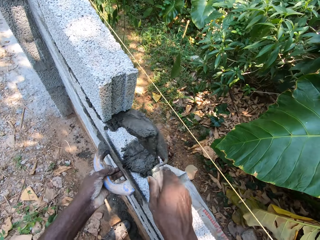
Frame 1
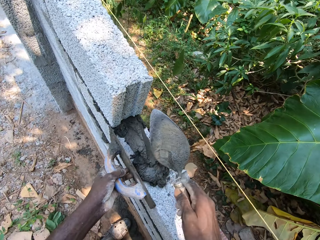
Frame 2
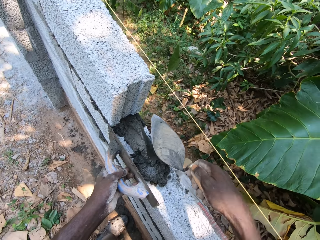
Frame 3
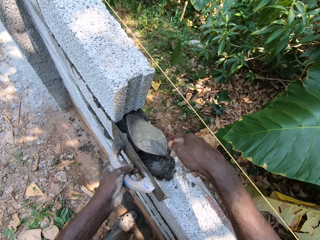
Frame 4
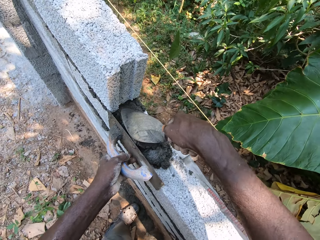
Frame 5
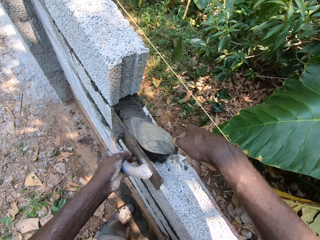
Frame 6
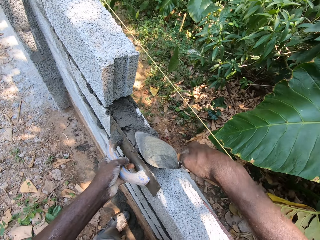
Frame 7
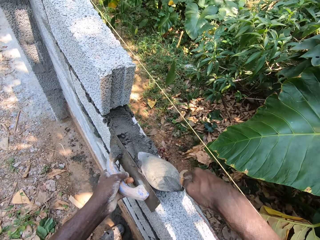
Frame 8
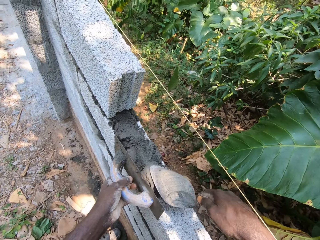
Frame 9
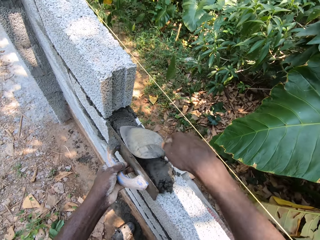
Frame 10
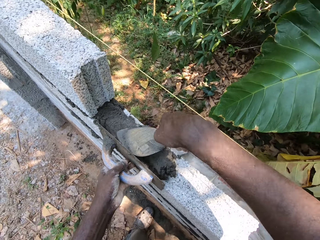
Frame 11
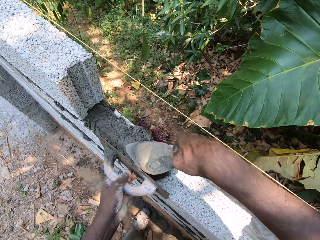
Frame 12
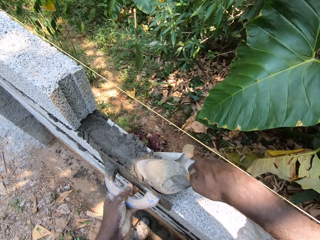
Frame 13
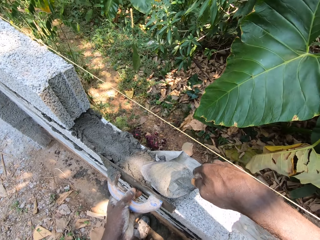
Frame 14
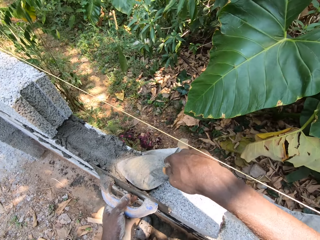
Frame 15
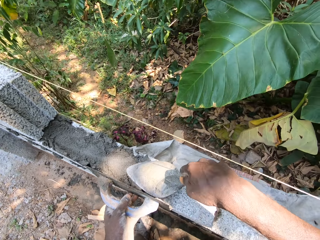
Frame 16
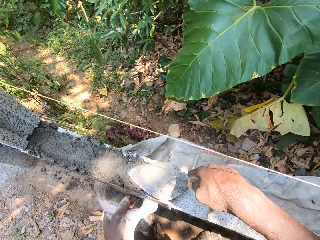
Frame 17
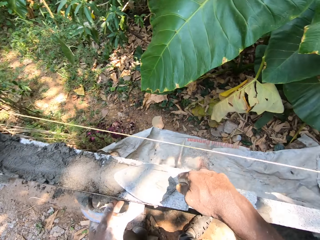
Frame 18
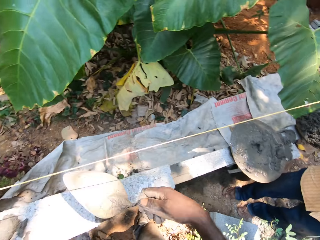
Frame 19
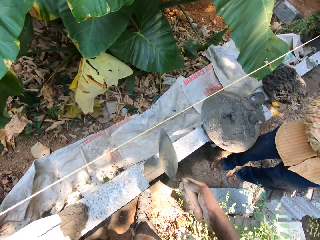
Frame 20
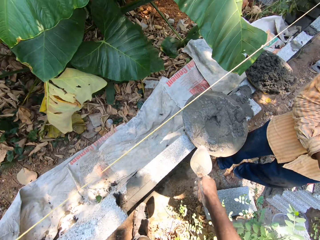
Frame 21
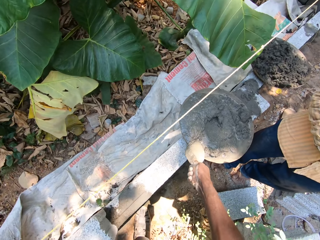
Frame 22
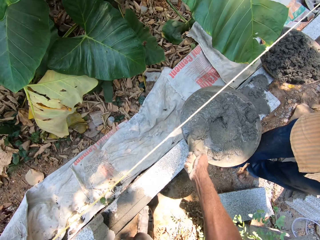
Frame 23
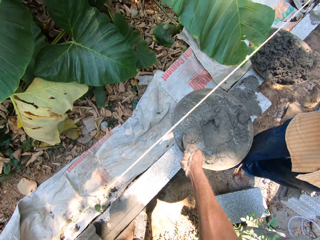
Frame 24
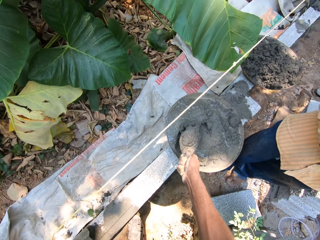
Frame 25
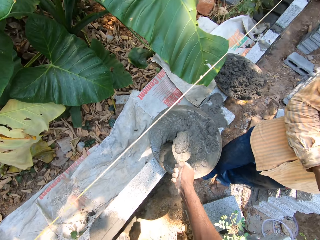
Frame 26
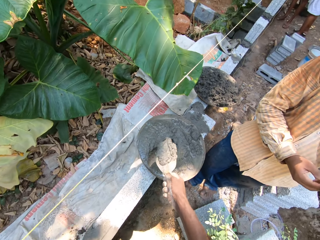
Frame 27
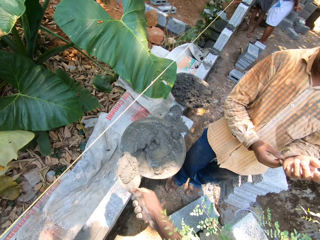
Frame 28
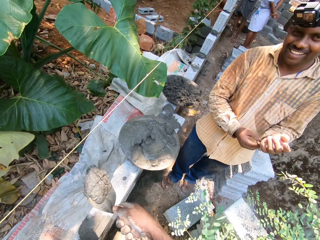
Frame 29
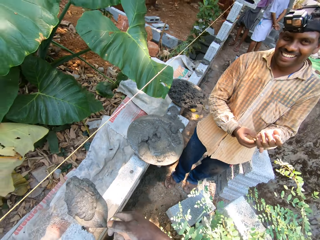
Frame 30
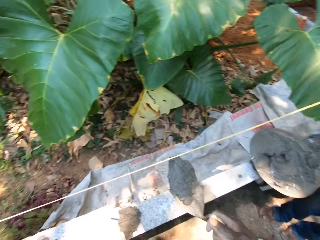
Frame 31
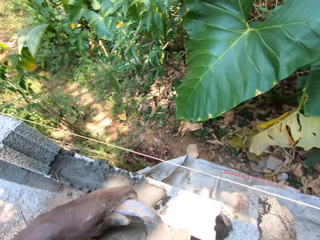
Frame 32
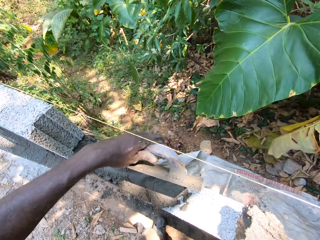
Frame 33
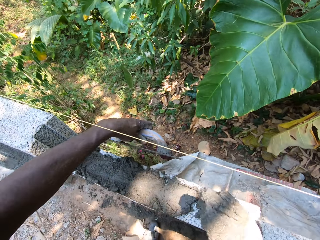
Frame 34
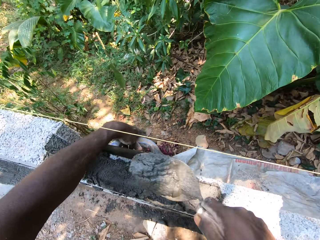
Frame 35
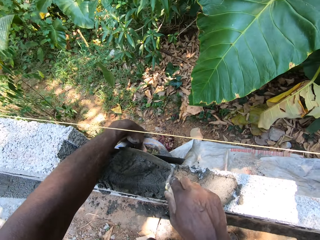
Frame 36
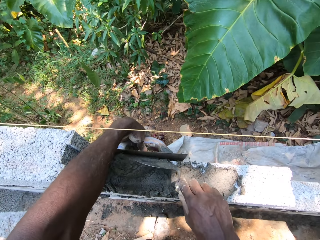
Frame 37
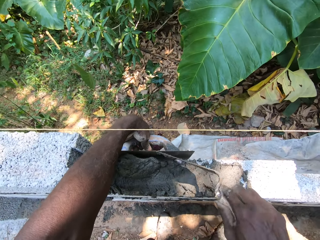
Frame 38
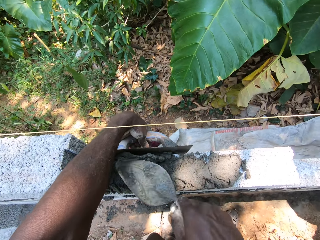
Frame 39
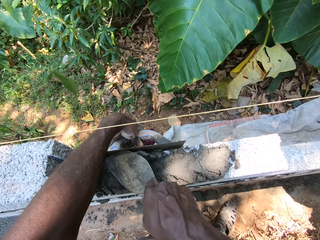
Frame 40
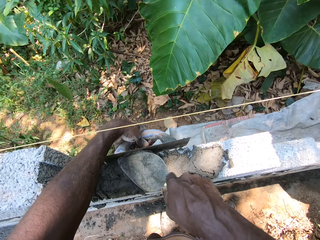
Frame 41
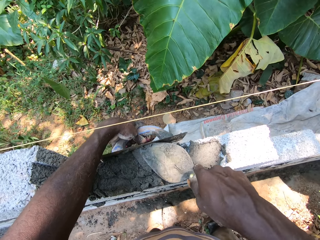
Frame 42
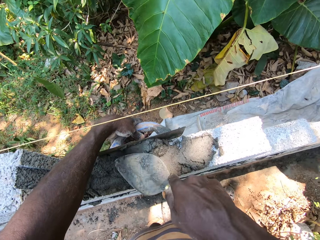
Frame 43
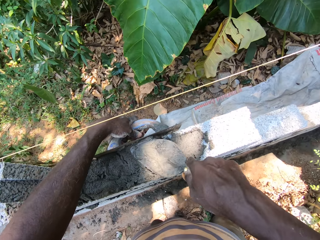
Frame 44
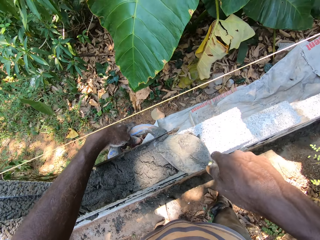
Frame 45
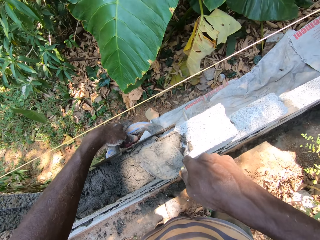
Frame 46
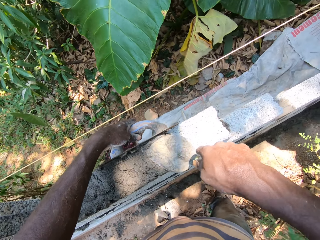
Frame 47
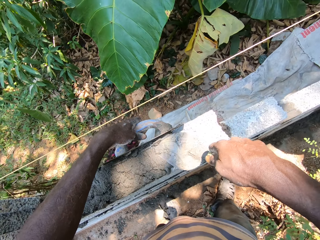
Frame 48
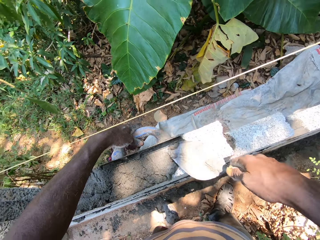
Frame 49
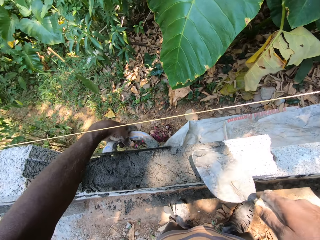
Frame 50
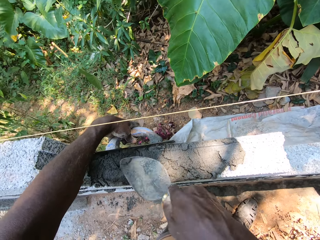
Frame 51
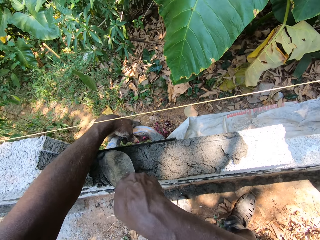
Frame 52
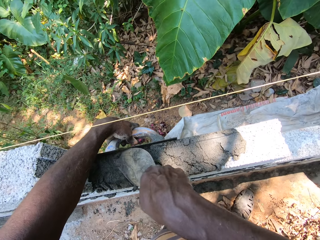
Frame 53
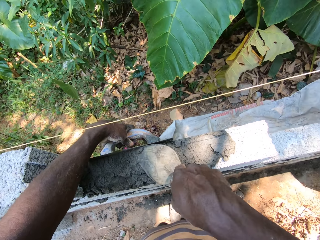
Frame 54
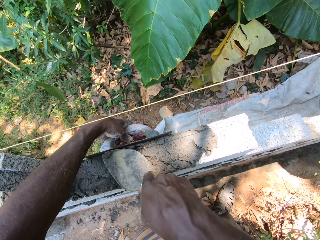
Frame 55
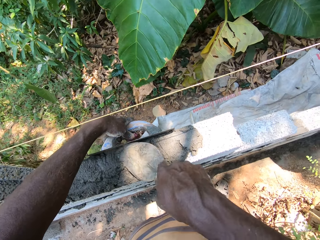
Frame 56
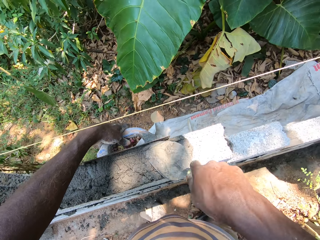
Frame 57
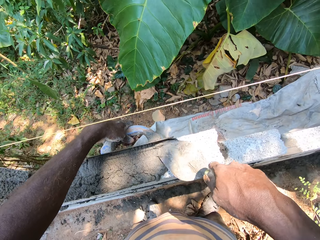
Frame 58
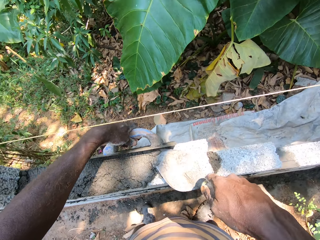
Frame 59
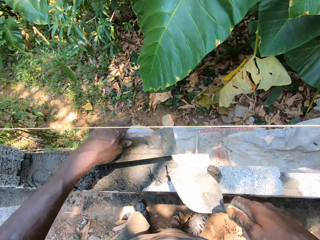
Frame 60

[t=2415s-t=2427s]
The camera wearer pours mortar on the mortar on the brick with the brick trowel in his right hand. He spreads mortar on the brick with the brick trowel in his right hand and the wooden float in his left hand against the brick. He packs mortar in the head pan with the brick trowel in his right hand. He pours mortar on the brick with the brick trowel in his right hand and the wooden float in his left hand against the brick. He spreads mortar on the brick with the brick trowel in his right hand and the wooden float in his left hand against the brick.

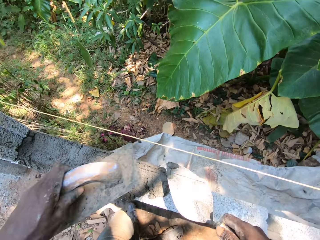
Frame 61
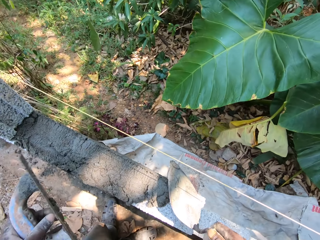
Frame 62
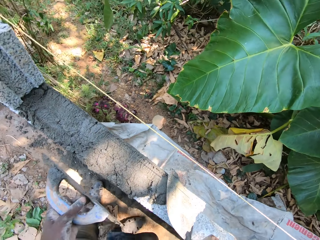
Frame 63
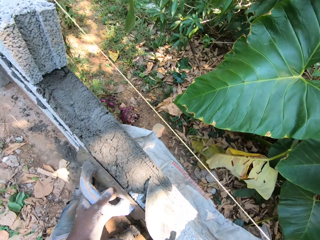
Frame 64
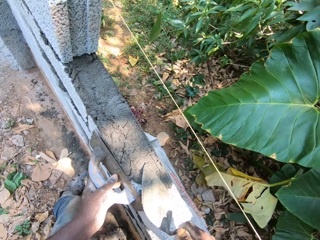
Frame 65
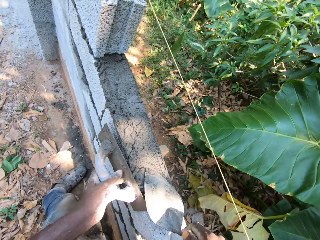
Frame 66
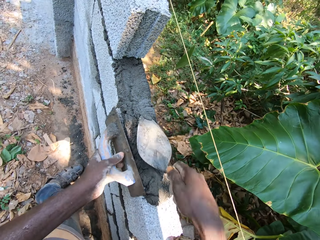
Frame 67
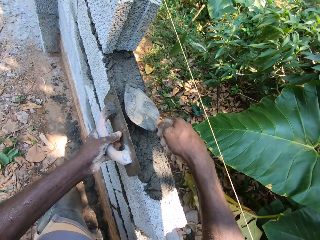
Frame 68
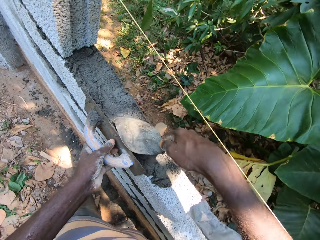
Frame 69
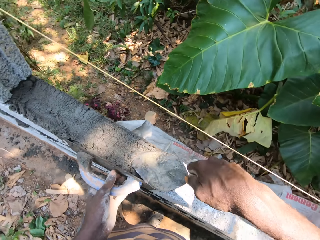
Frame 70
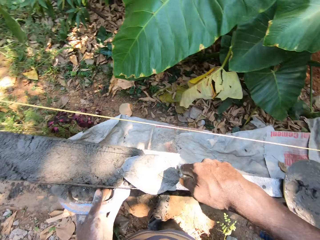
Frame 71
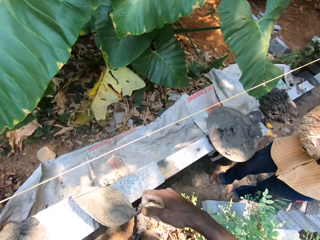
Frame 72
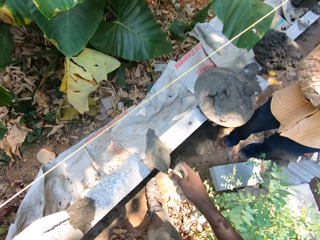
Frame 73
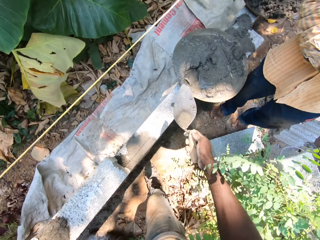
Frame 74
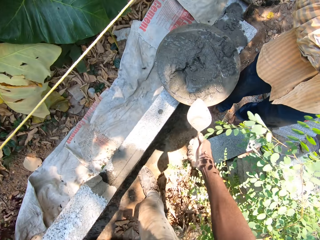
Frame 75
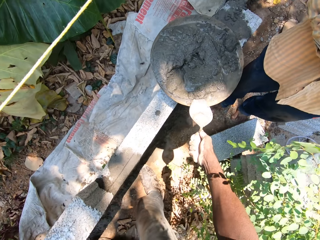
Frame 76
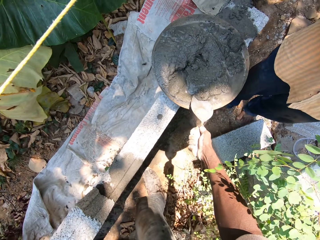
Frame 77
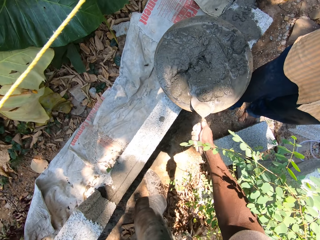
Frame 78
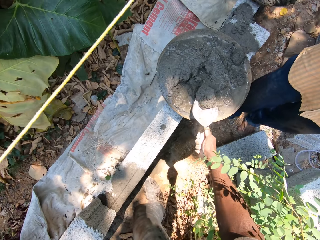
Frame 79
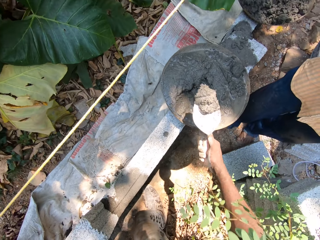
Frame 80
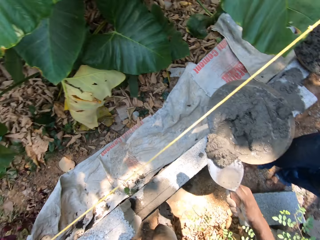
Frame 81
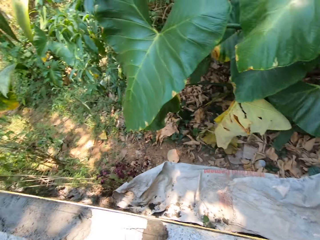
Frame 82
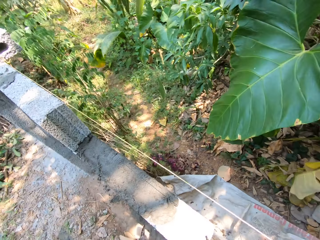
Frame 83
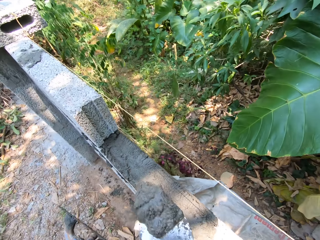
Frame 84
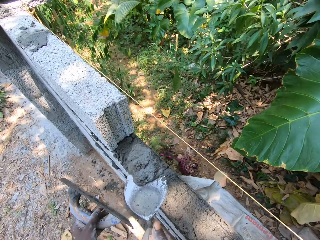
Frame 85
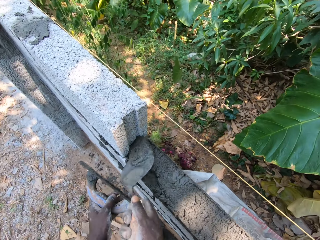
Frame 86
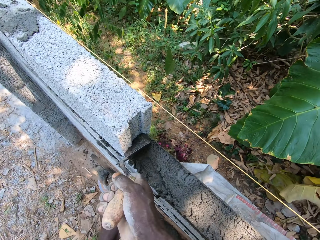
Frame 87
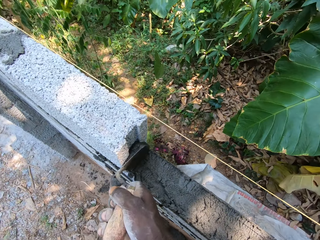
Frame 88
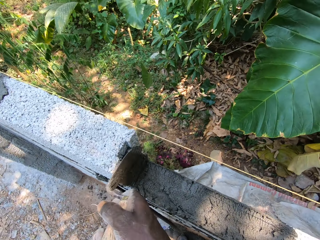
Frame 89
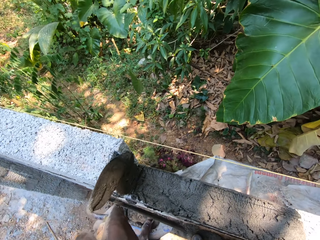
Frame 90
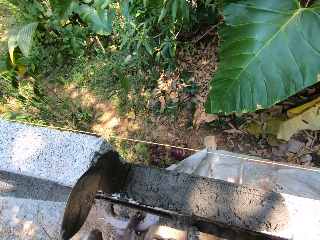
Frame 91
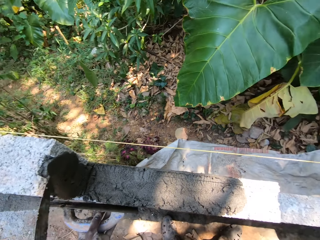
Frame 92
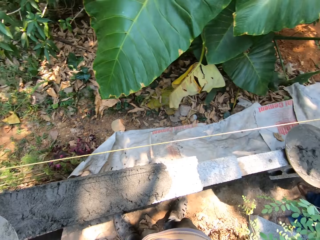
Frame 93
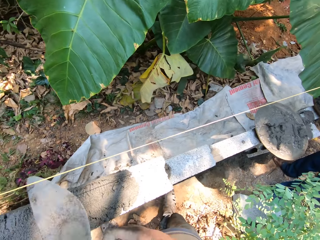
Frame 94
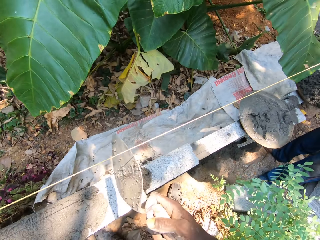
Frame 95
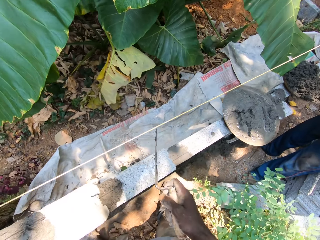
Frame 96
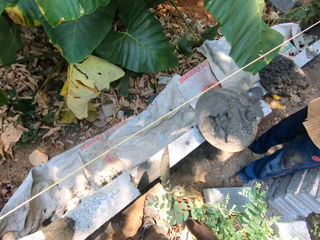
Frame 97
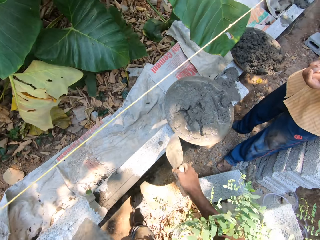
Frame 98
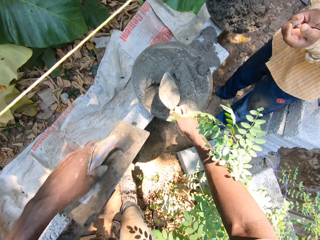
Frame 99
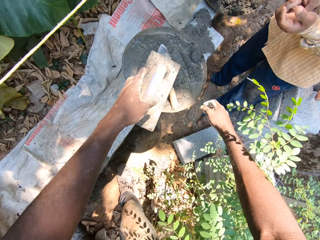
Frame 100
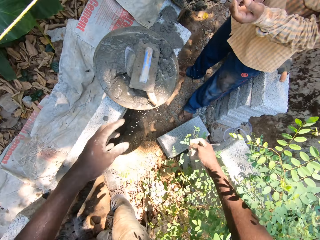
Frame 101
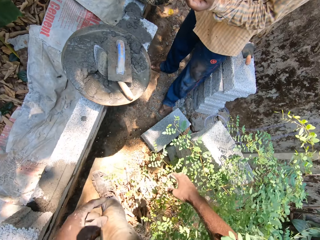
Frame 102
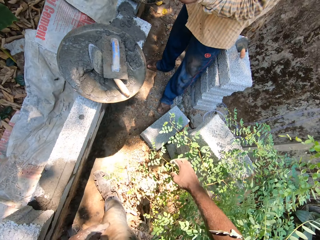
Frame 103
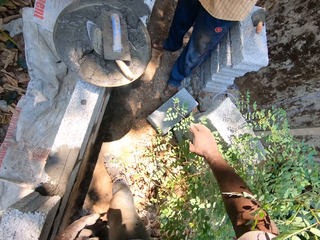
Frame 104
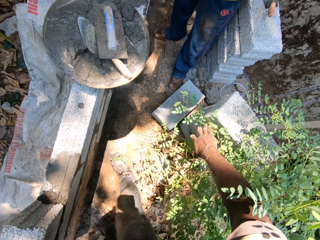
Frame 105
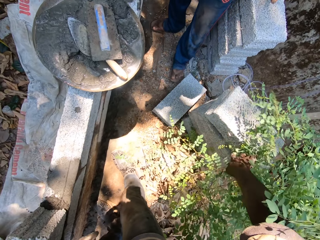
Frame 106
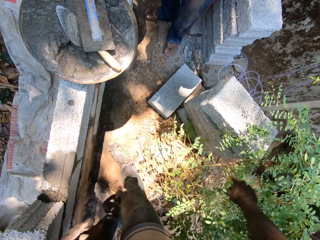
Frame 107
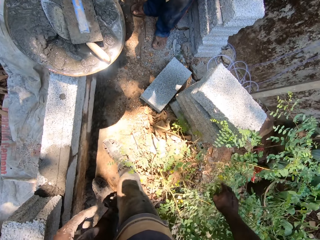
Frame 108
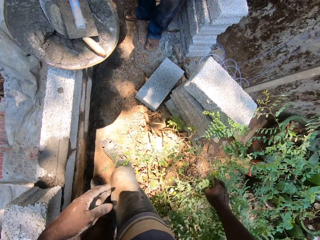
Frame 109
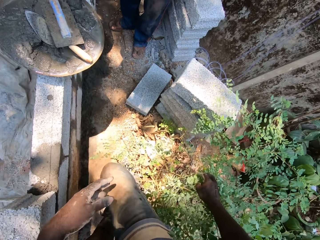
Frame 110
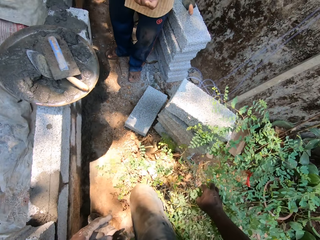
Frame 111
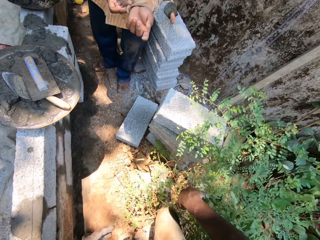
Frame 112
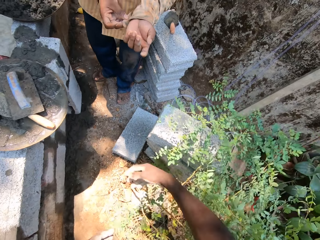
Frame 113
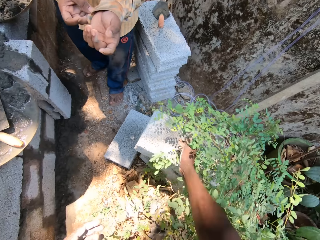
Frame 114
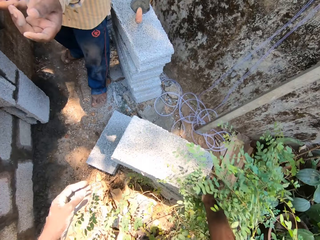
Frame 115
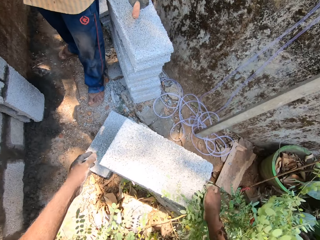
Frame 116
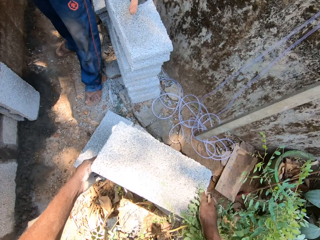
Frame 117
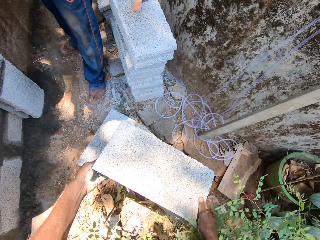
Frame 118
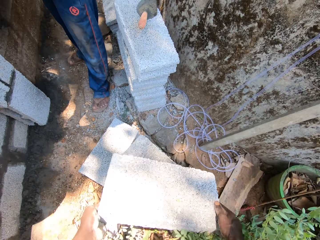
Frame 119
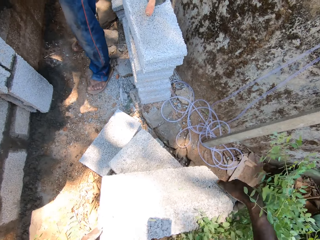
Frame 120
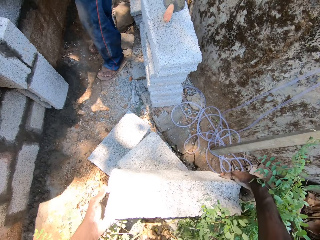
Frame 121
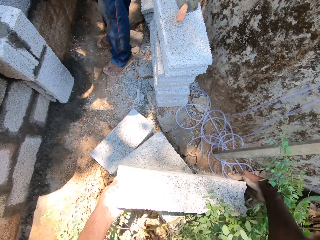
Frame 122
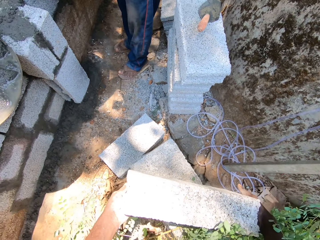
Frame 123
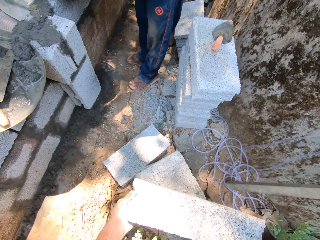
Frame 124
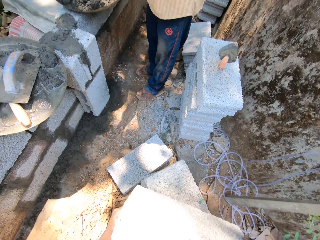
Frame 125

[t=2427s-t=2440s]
The camera wearer packs mortar in the head pan with the brick trowel in his right hand. He plasters mortar on the brick with the brick trowel in his right hand. He throws the brick trowel into the head pan on the brick with his right hand. He throws the wooden float into the head pan with his left hand. He picks up a brick. He carries the brick from the floor with both hands.
